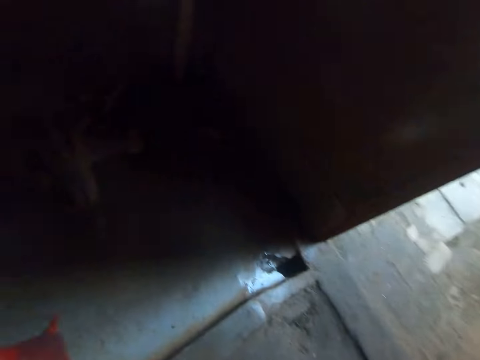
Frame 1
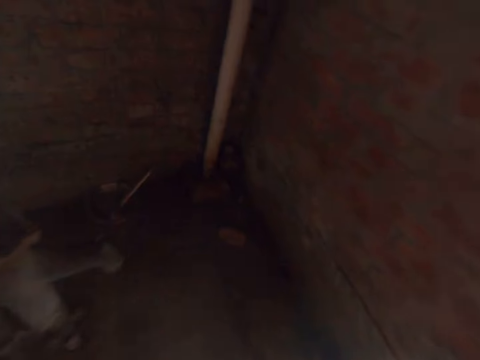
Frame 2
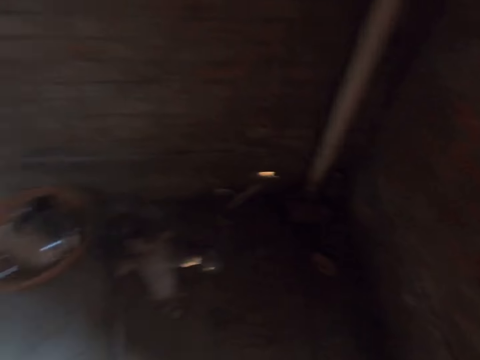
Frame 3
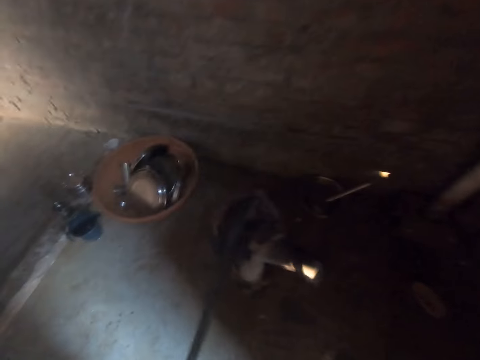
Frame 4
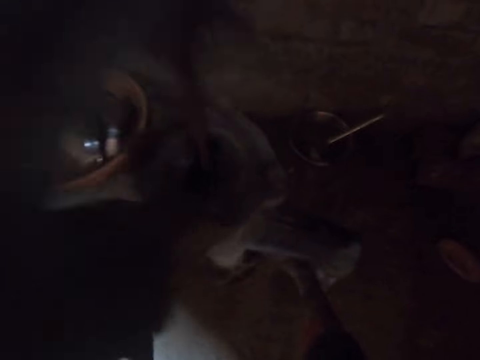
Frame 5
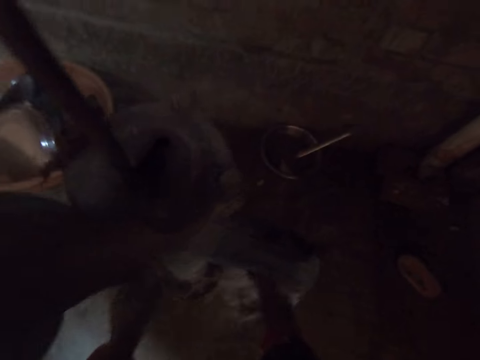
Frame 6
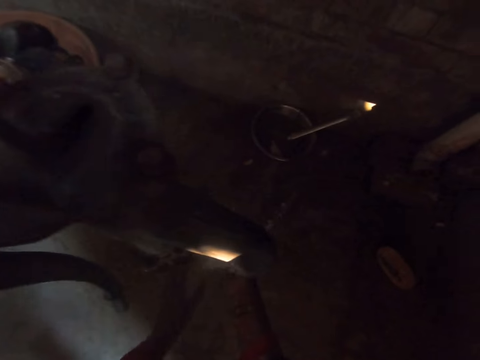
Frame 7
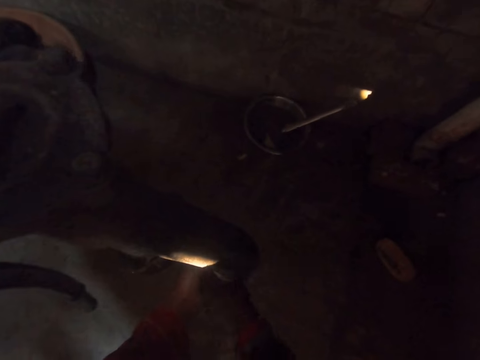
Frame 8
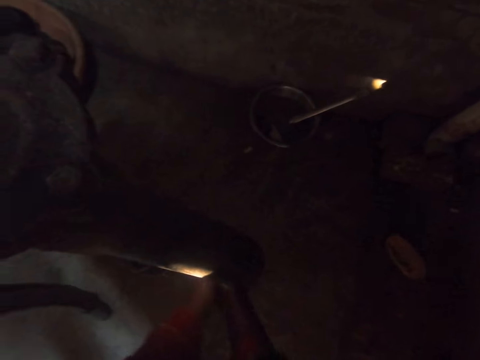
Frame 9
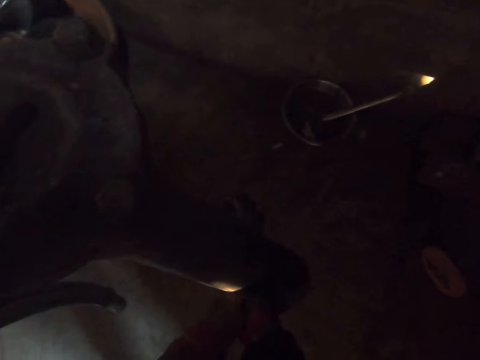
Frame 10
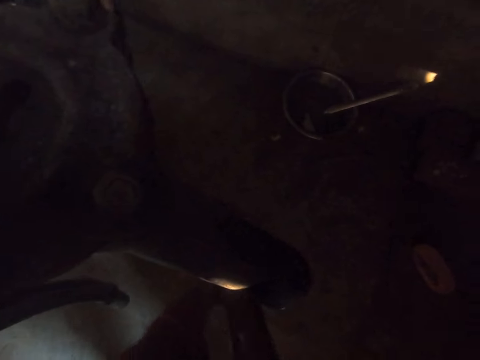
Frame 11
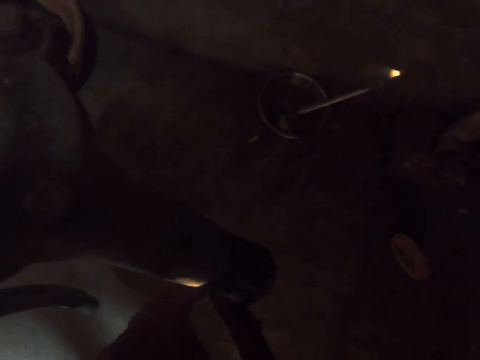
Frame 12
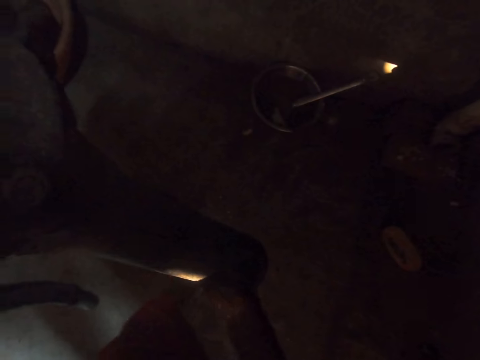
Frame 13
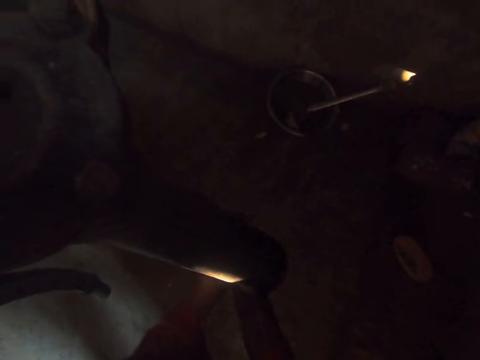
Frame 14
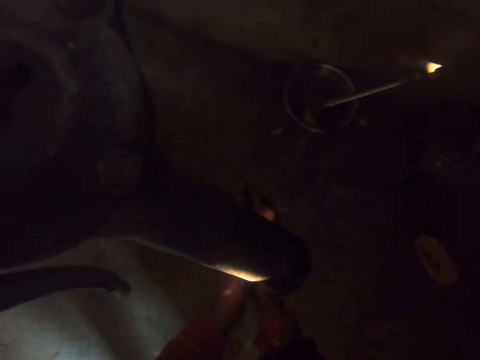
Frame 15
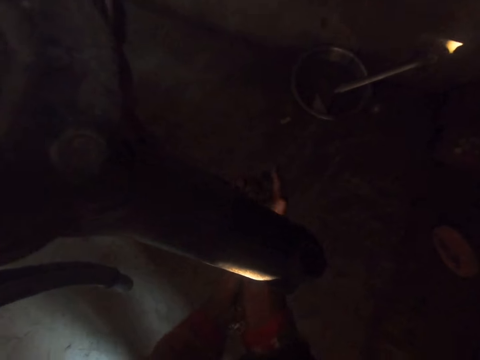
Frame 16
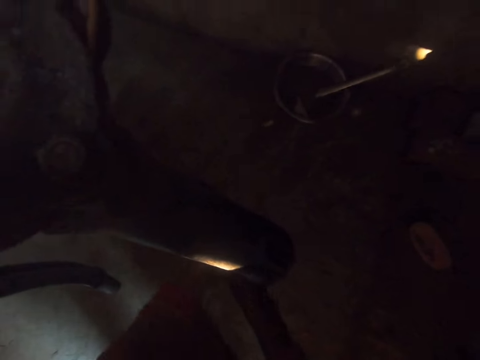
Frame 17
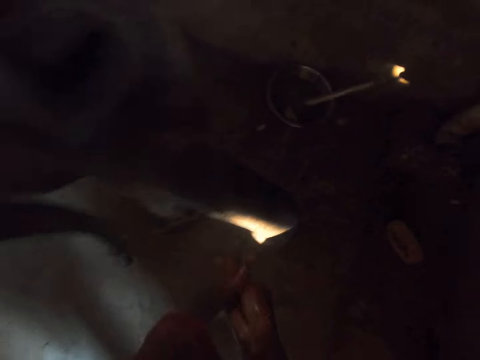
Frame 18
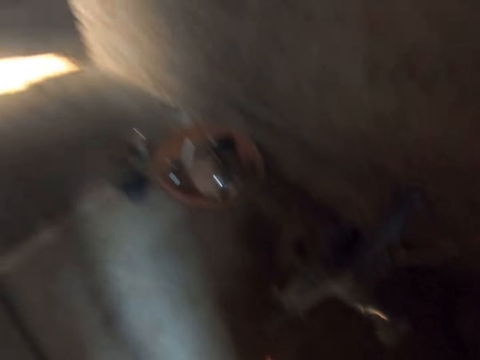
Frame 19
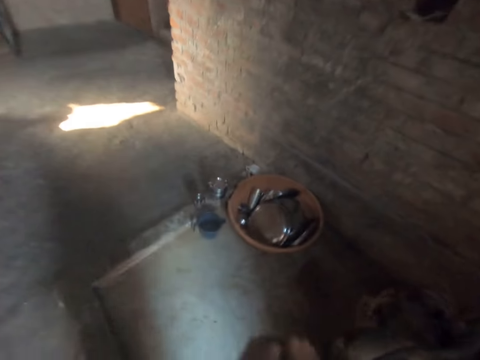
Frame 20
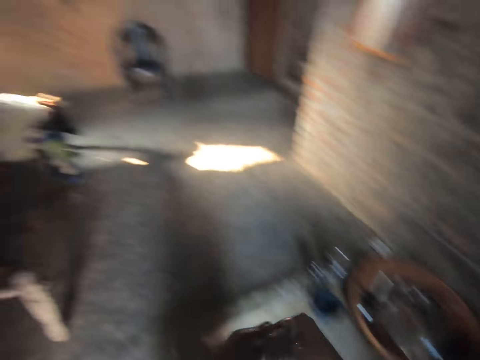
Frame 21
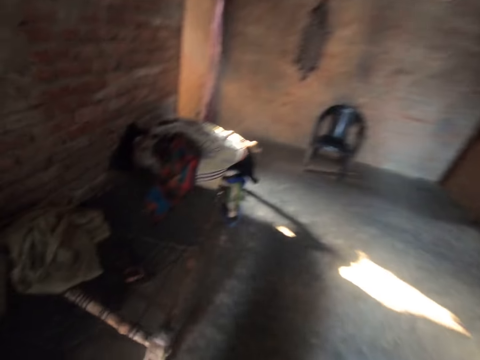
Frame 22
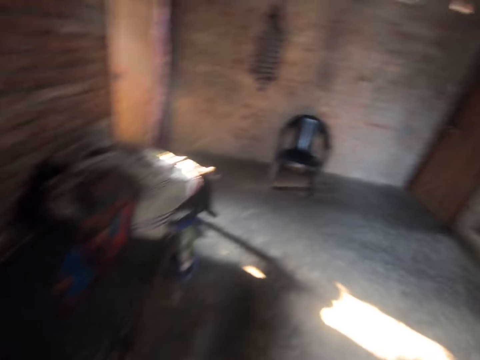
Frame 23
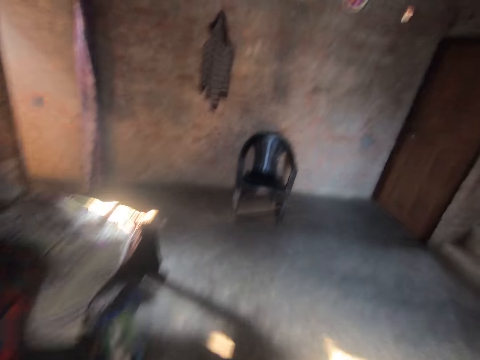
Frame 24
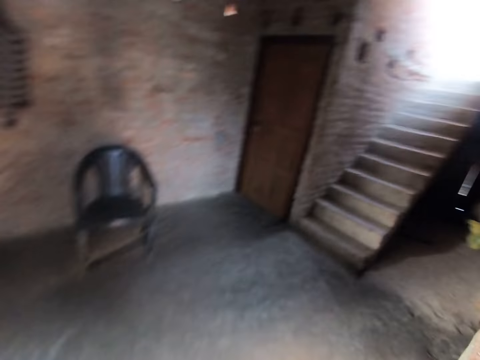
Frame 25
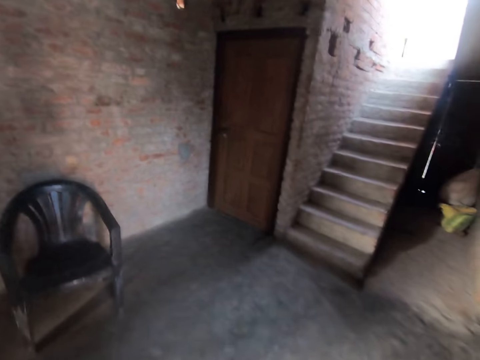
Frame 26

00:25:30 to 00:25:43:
The camera wearer pumps water from the tap with her hands. She washes her hands with the water from the tap. She sings. She walks towards a kitchen.

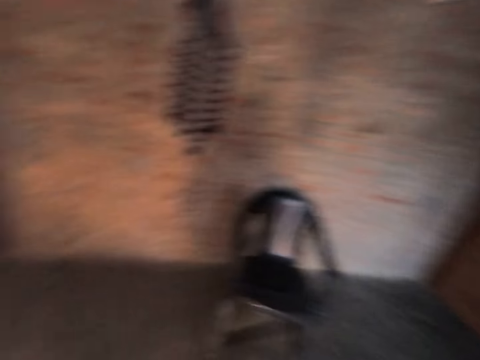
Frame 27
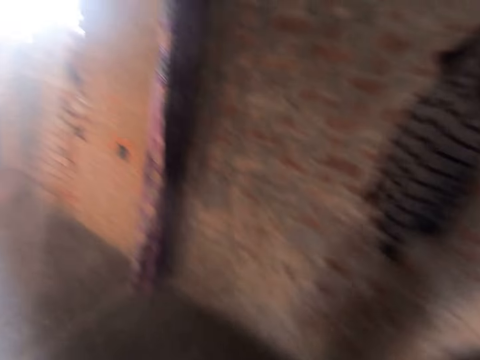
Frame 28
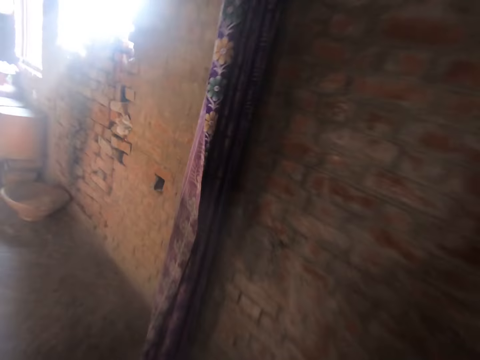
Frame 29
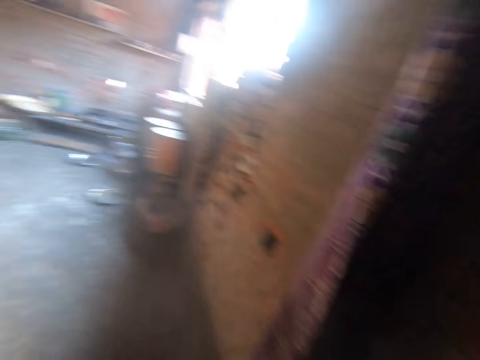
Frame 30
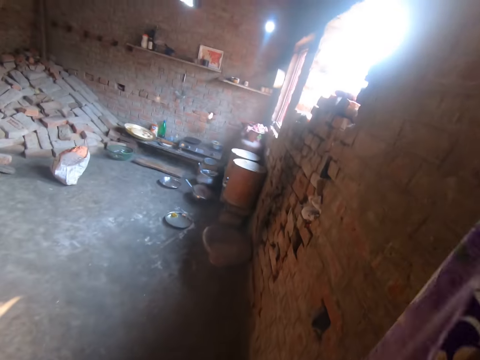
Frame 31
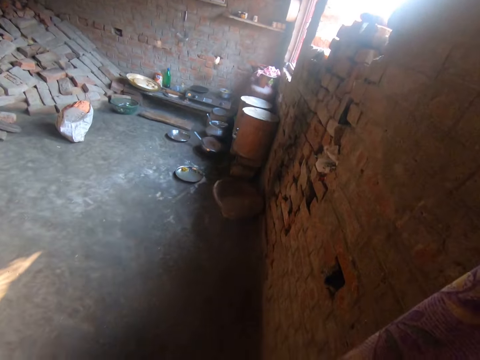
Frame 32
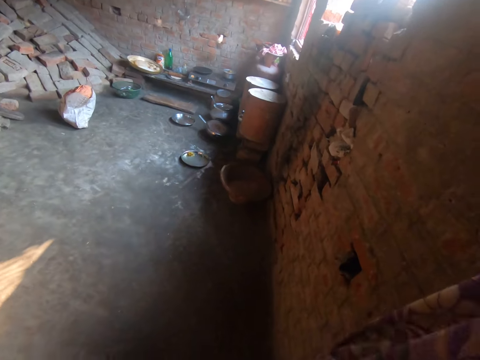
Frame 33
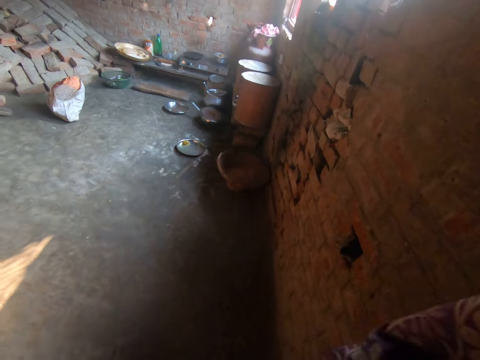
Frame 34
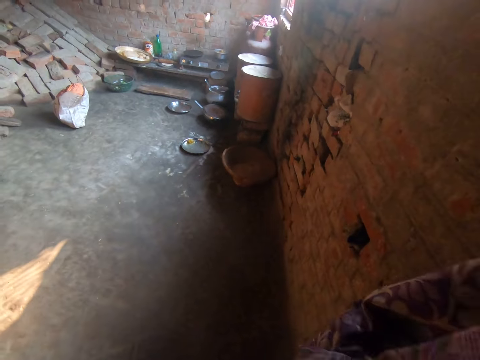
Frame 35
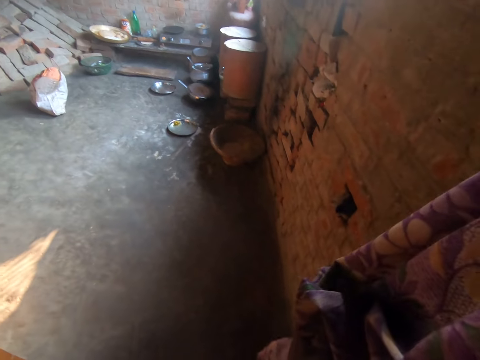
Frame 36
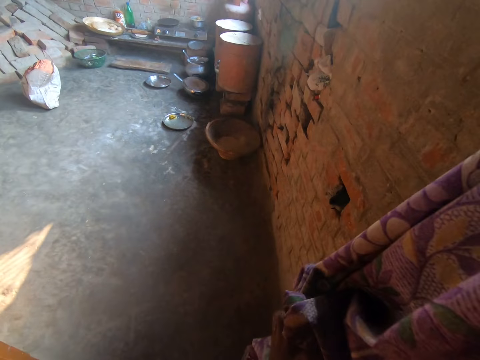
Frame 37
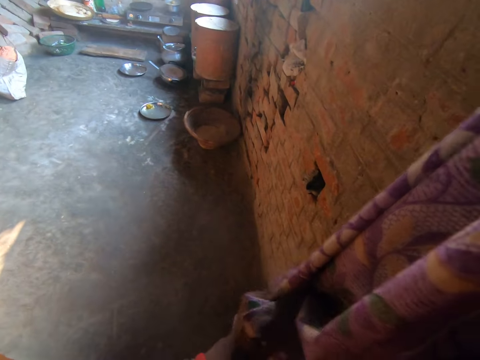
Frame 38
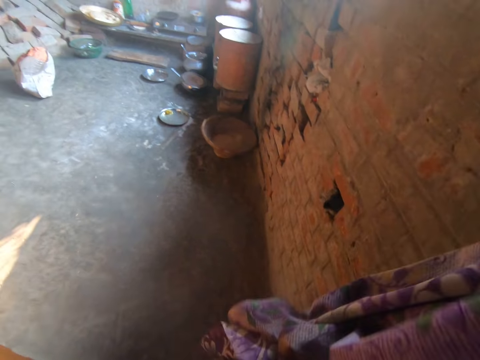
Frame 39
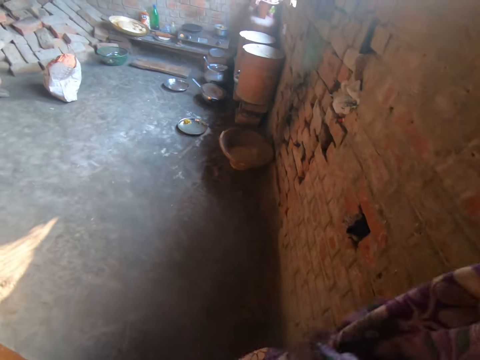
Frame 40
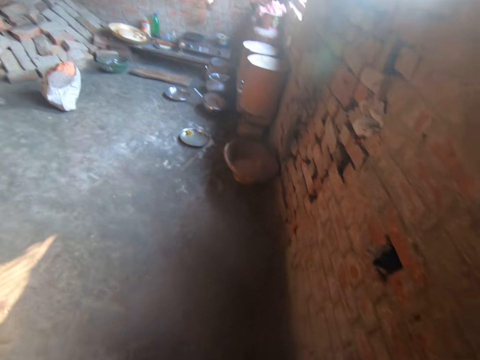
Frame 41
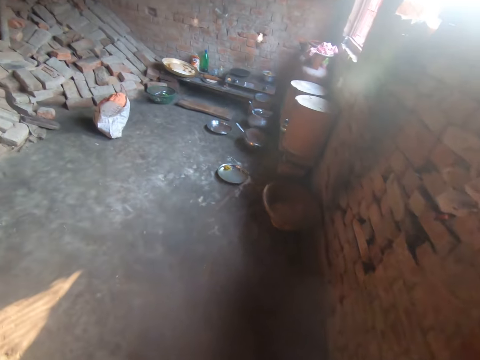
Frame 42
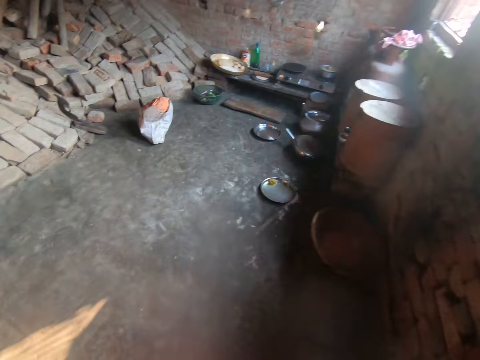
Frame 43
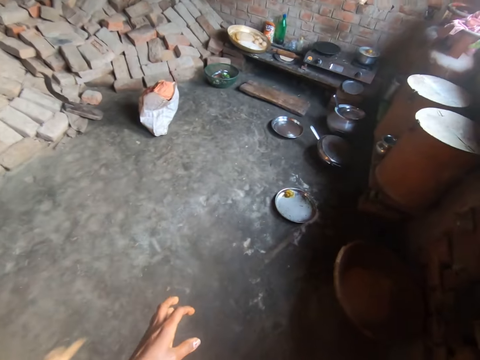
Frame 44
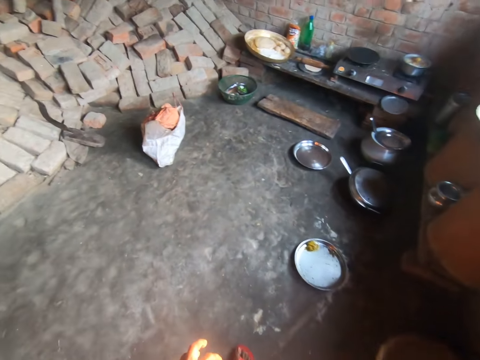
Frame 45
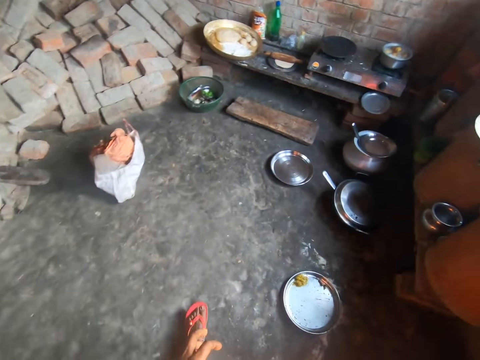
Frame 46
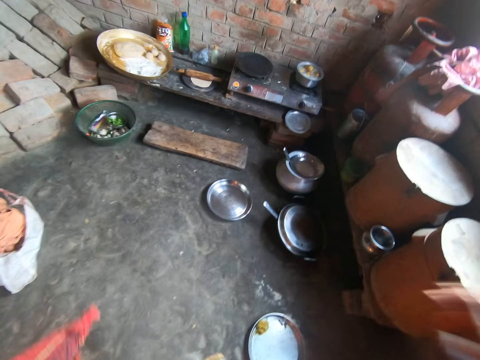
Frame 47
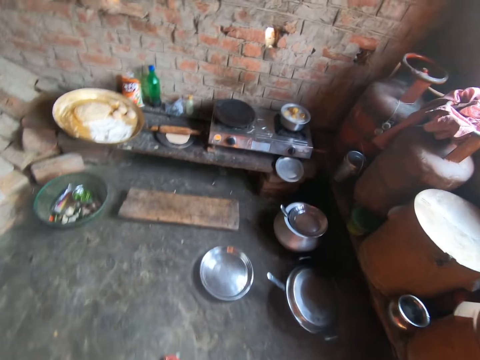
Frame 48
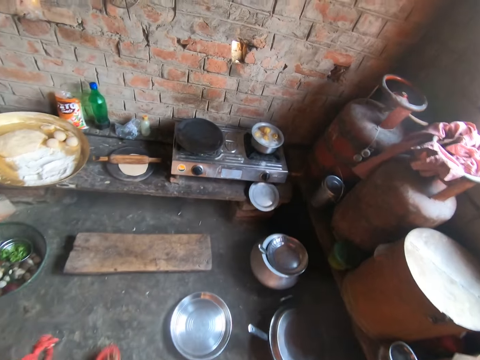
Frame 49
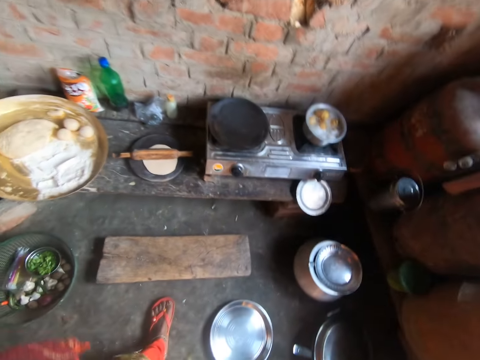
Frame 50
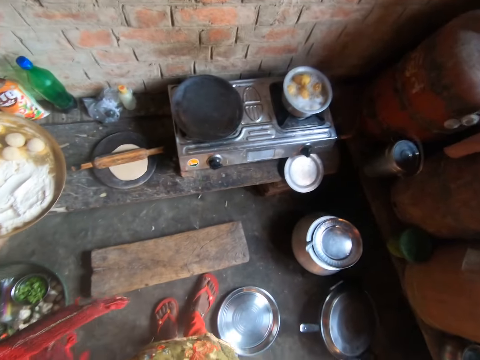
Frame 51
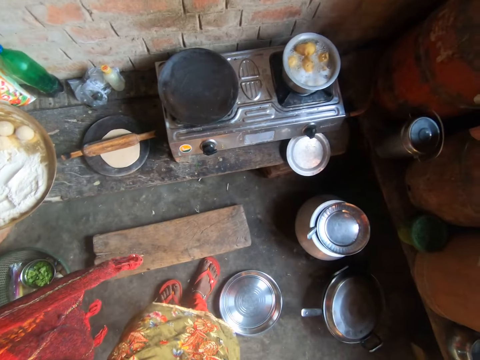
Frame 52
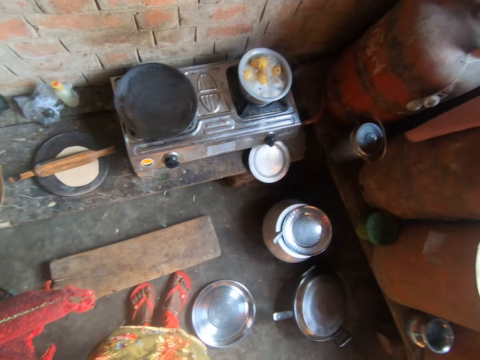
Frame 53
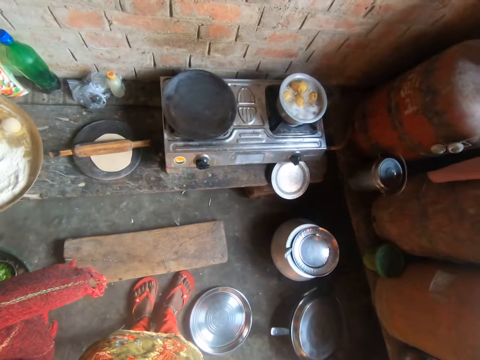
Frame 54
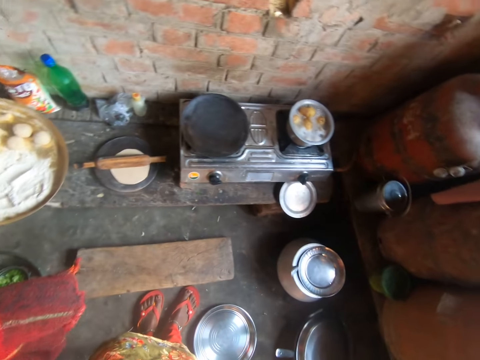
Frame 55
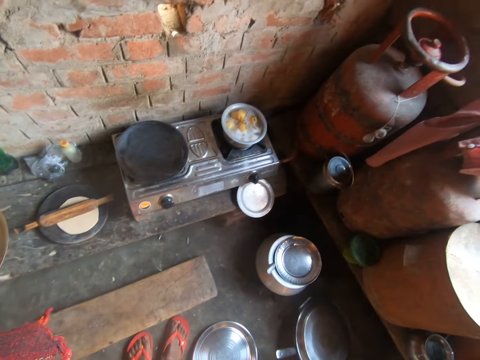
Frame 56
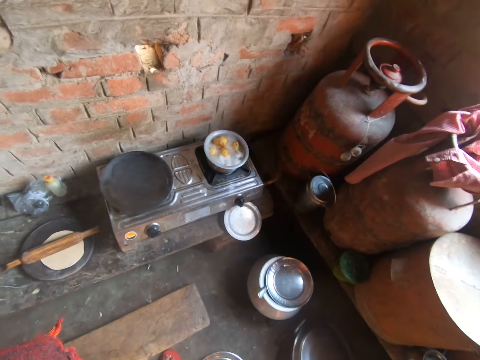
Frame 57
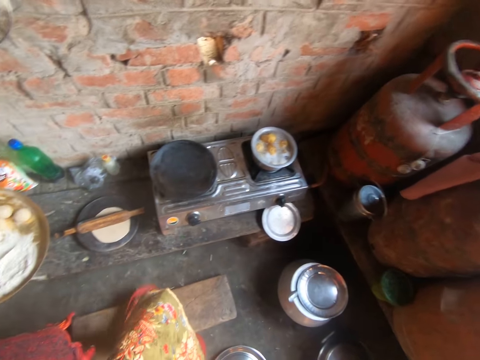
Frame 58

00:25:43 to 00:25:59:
The camera wearer cleans her hands with a cloth. She walks.
